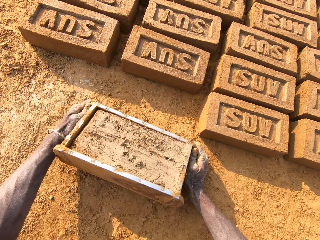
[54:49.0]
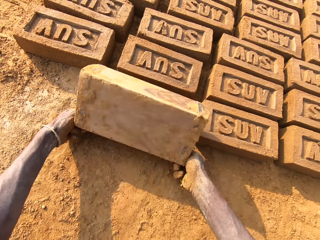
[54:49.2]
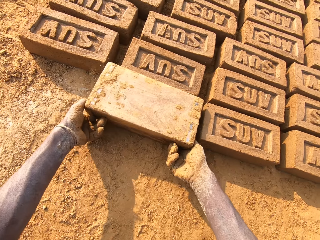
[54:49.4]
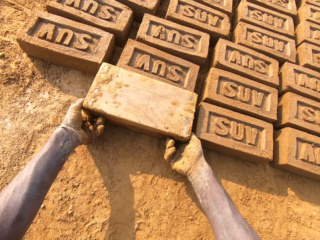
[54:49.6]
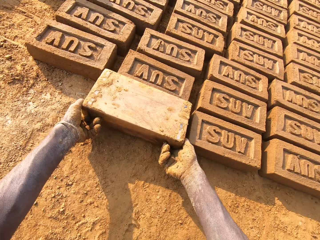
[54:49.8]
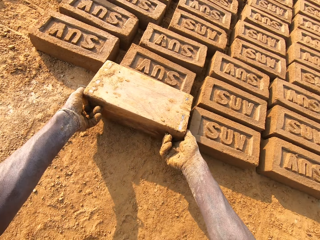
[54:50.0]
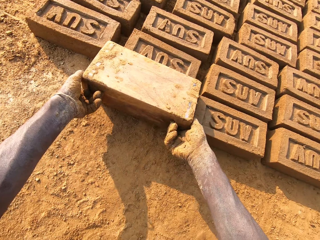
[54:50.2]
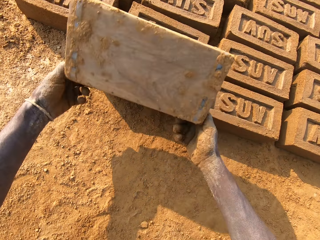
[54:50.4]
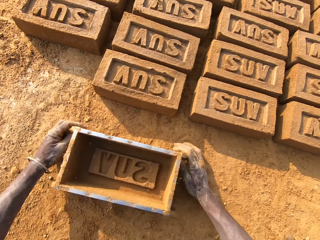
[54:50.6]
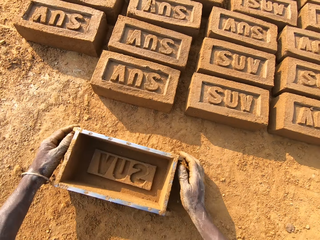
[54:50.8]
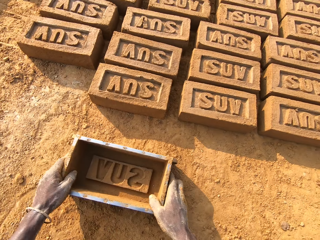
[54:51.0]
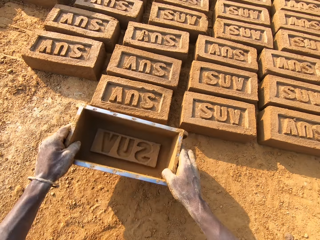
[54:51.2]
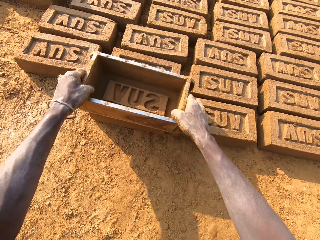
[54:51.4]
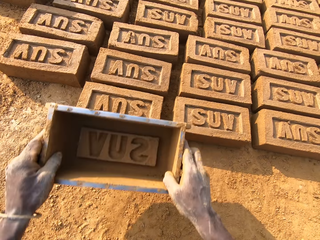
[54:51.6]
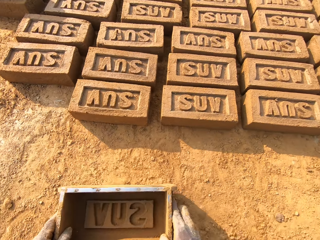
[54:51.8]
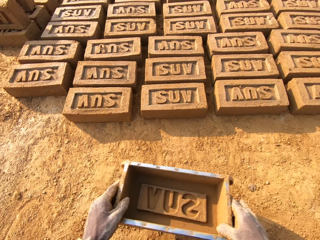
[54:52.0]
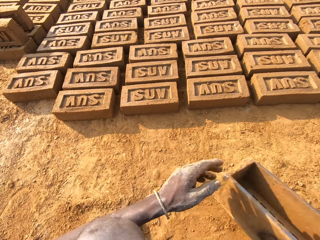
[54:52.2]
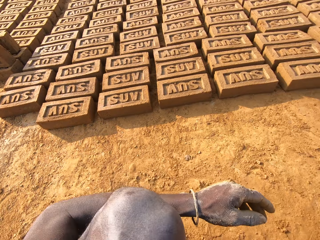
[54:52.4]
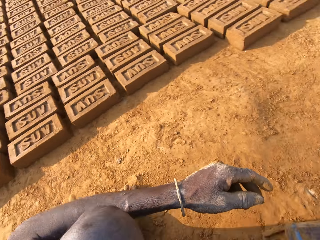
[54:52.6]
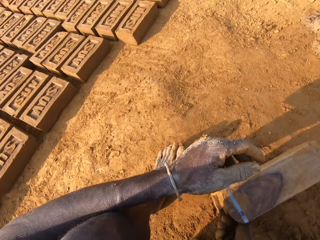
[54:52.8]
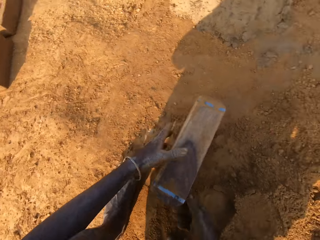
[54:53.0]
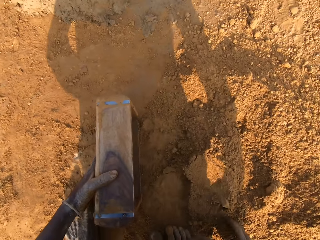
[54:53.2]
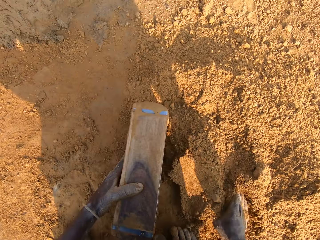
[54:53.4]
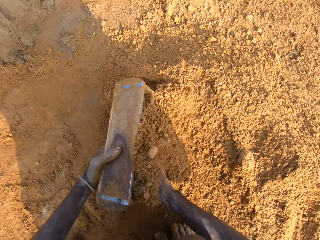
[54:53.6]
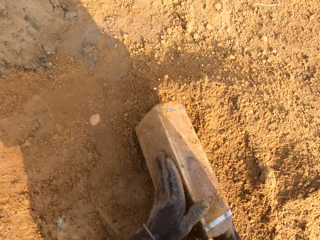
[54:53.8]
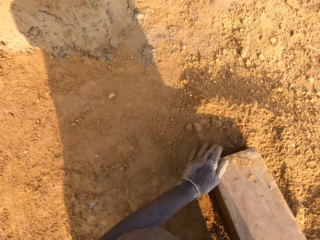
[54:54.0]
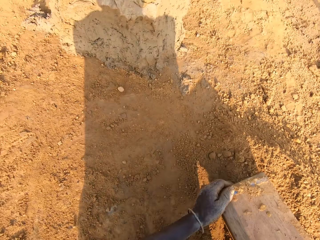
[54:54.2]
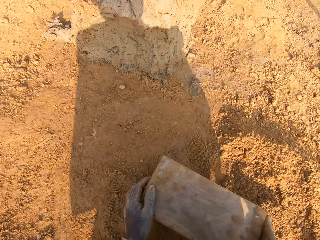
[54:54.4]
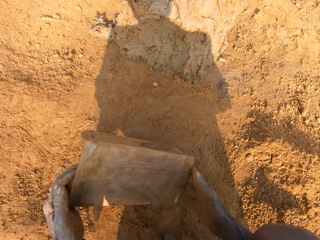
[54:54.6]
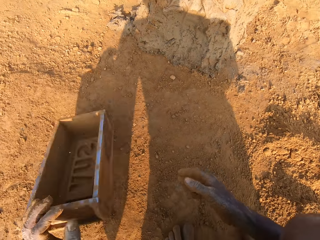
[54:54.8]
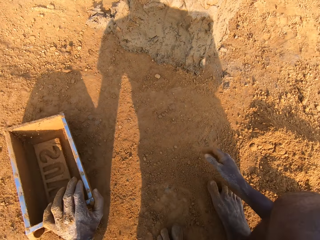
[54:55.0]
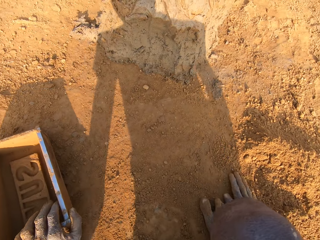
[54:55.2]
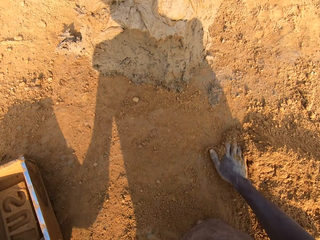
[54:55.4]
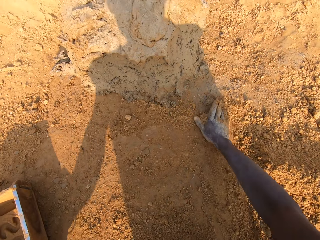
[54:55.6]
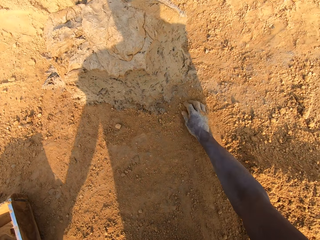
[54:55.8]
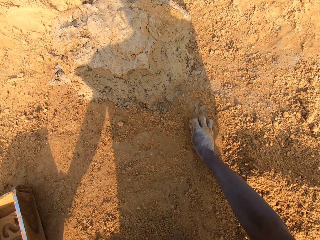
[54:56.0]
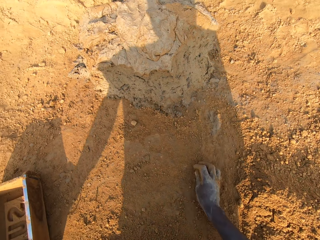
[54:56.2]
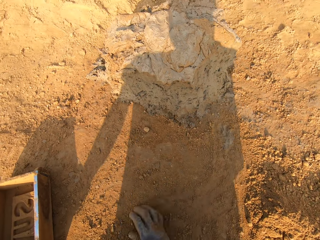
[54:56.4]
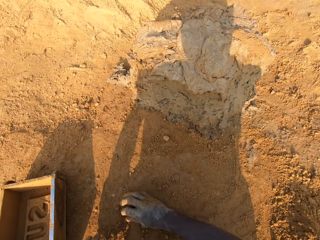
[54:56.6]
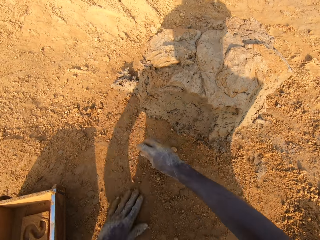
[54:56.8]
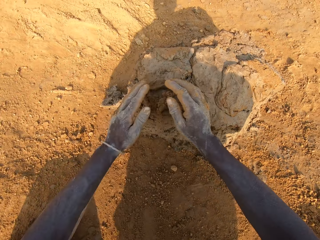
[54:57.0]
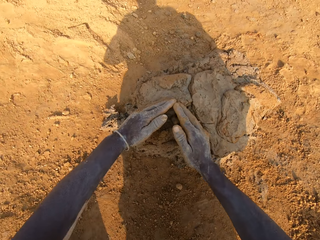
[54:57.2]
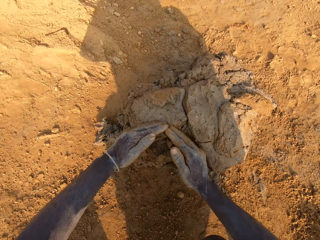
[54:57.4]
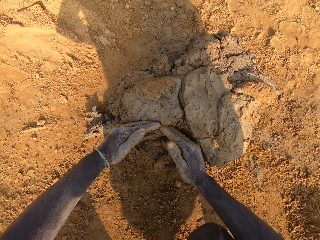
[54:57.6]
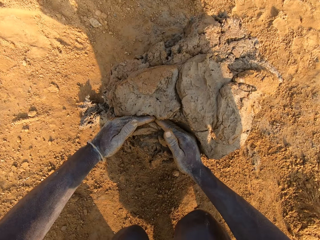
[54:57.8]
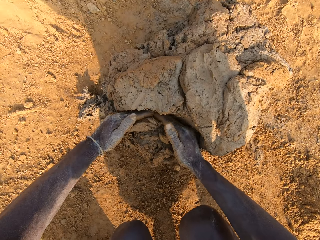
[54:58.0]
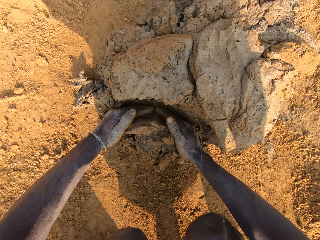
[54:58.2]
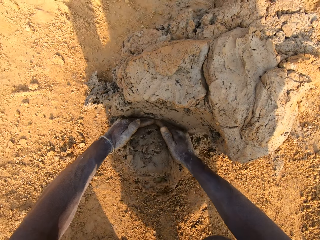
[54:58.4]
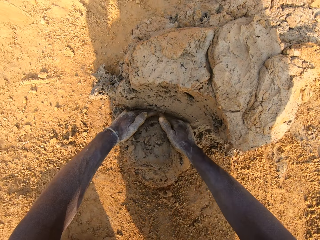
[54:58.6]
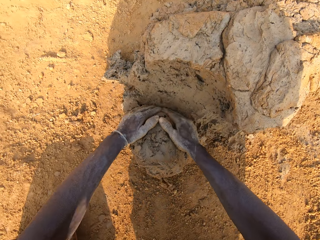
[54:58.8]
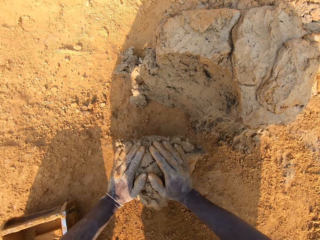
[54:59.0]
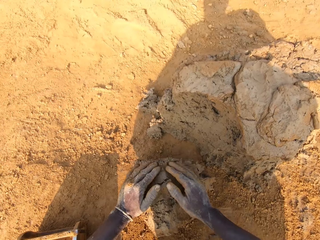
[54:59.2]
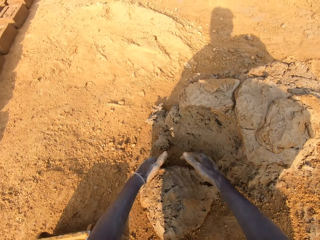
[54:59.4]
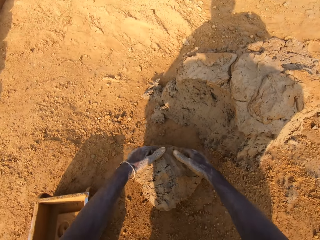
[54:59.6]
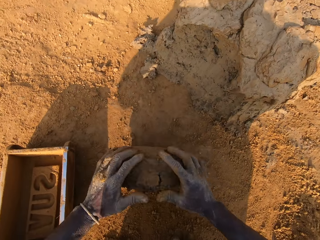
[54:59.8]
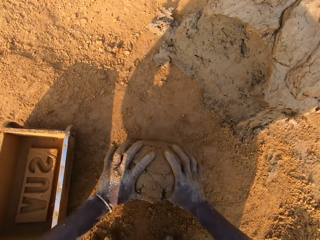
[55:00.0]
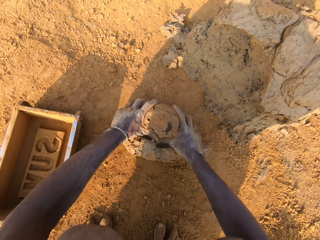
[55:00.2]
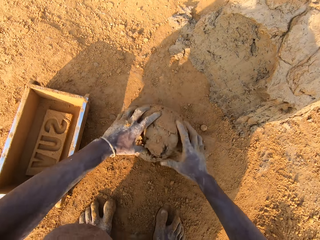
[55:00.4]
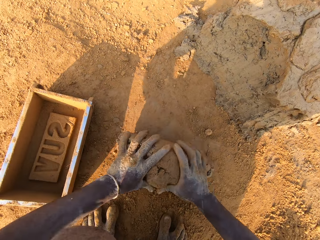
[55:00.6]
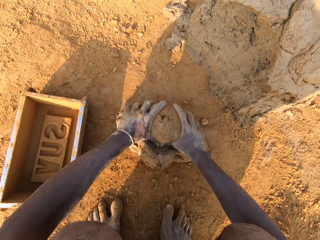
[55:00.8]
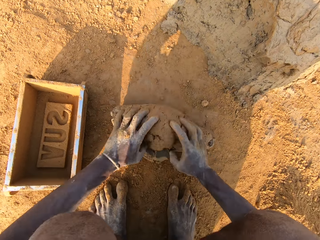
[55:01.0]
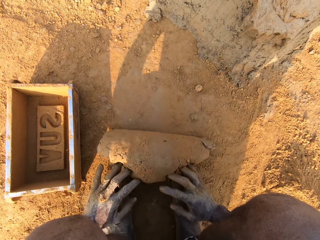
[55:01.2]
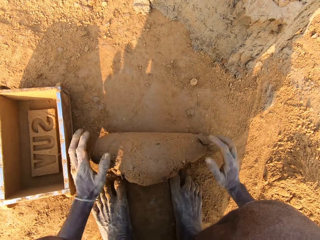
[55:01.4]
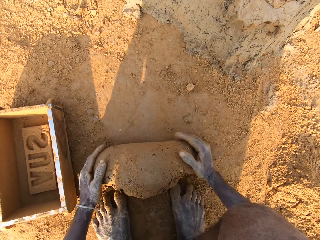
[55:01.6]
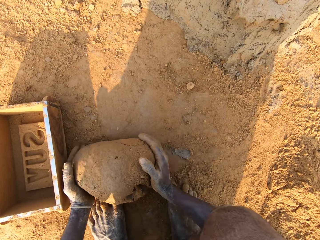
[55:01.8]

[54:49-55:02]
The camera wearer puts the brick mold on the ground. He flips the brick mold upside down. He makes the brick with the brick mold. He removes the brick mold from the brick. He puts the brick mold on the ground and picks up the brick mold on the ground. He taps the brick with the brick mold in his hands. He moves to the sandy area. He packs sand or soil into the brick mold. He adjusts the brick mold with his left hand. He loads the mortar into the brick mold. He scrapes the mortar from the brick mold with his hands. He drops the portion of mortar in his hands on the heap of mortar. He pours the sand in the brick mold on the ground. He puts the brick mold on the ground. He slides his hands on the ground. He moves the soil on the ground with his right hand. He cuts out a portion of mortar from the heap of mortar with his hands. He molds the mortar on the ground with his hands.

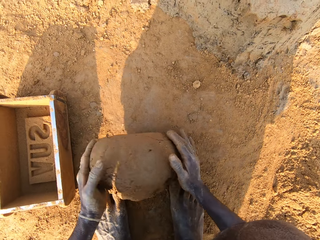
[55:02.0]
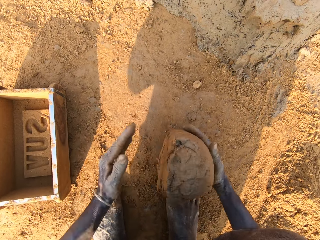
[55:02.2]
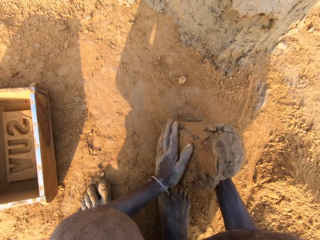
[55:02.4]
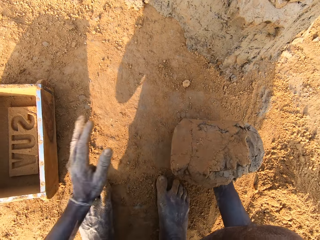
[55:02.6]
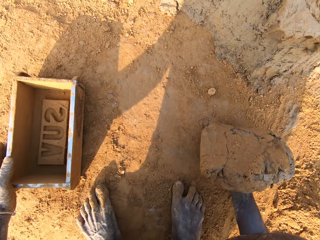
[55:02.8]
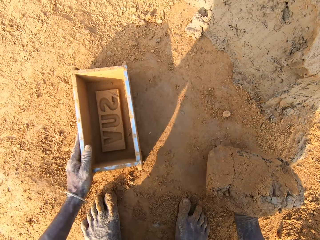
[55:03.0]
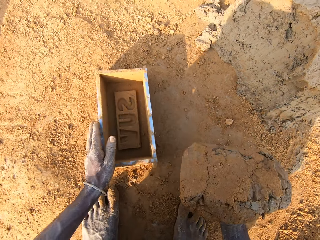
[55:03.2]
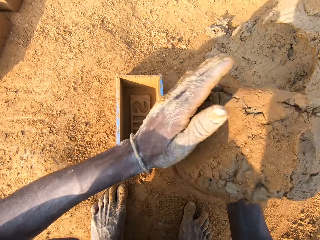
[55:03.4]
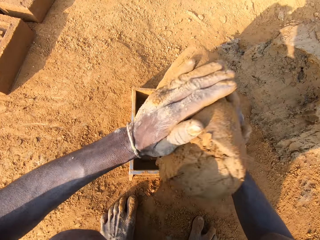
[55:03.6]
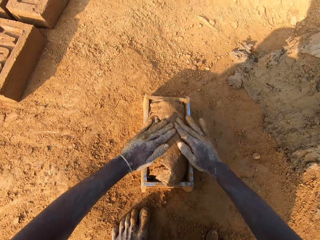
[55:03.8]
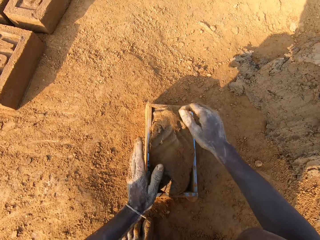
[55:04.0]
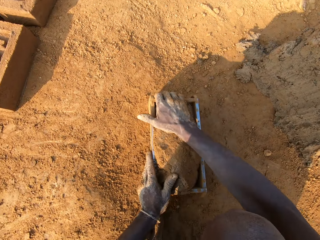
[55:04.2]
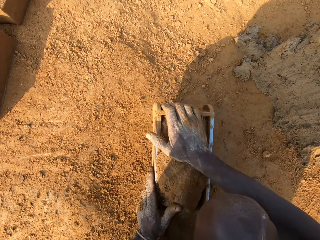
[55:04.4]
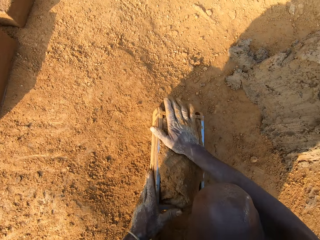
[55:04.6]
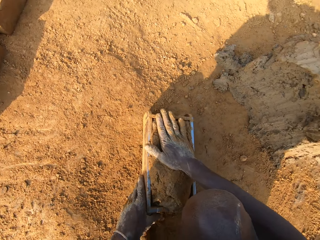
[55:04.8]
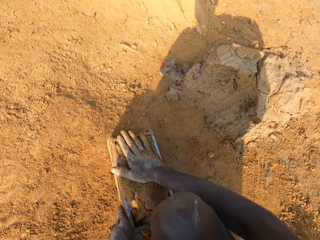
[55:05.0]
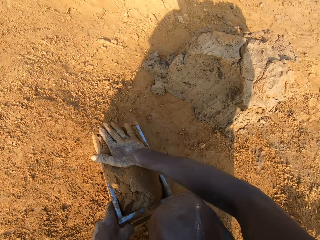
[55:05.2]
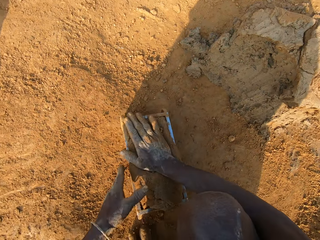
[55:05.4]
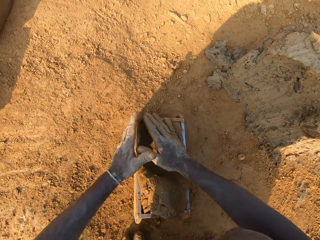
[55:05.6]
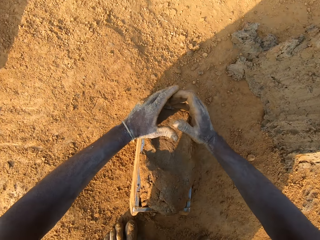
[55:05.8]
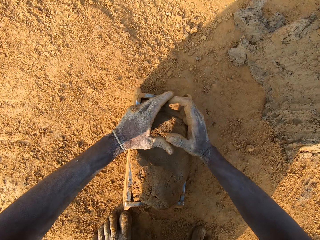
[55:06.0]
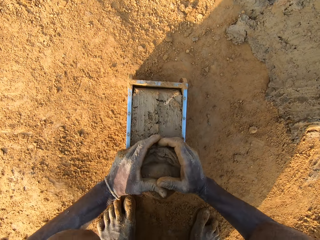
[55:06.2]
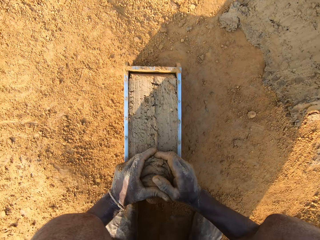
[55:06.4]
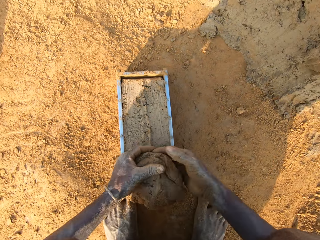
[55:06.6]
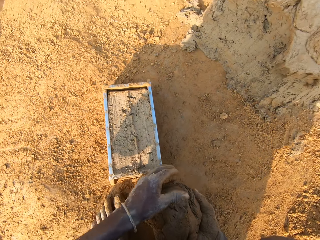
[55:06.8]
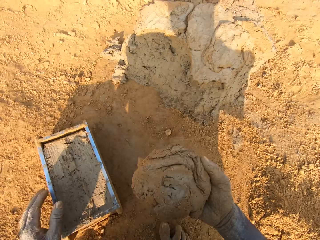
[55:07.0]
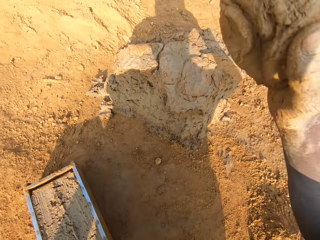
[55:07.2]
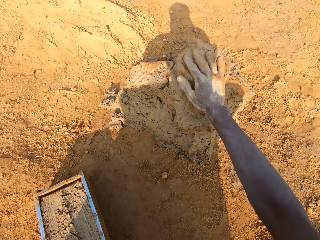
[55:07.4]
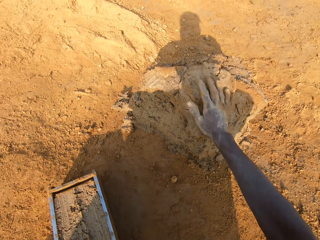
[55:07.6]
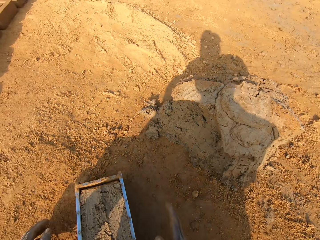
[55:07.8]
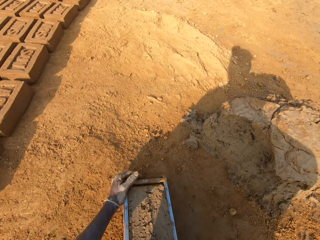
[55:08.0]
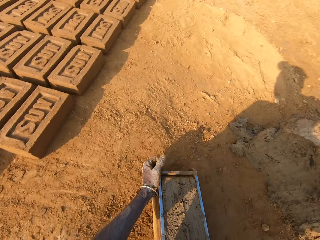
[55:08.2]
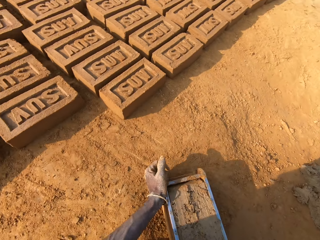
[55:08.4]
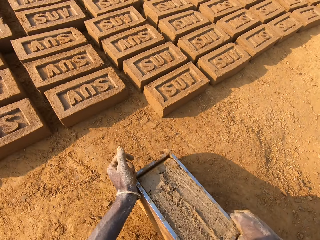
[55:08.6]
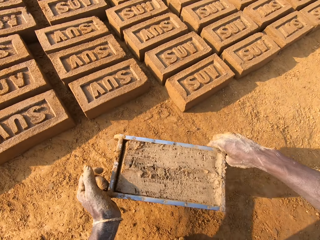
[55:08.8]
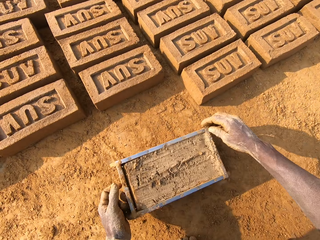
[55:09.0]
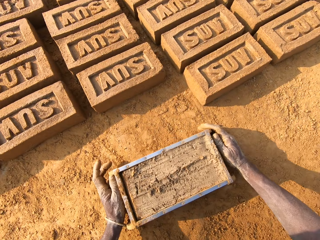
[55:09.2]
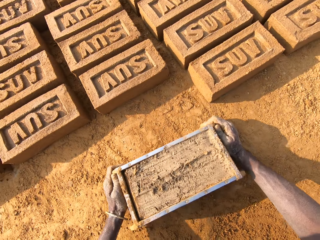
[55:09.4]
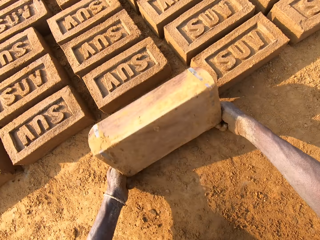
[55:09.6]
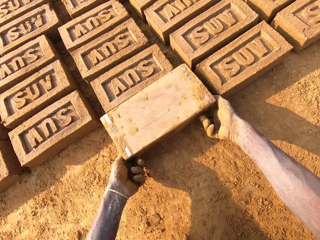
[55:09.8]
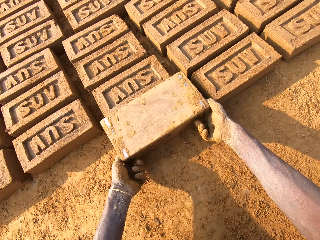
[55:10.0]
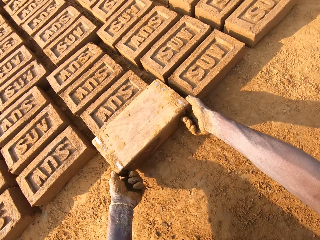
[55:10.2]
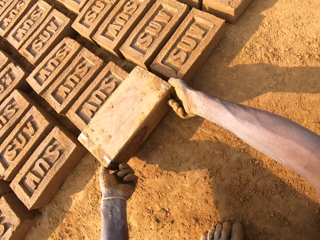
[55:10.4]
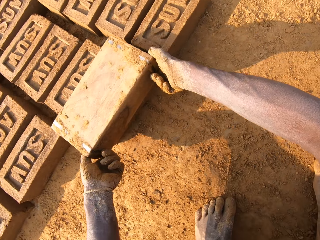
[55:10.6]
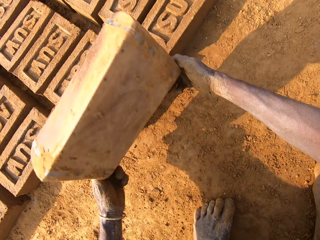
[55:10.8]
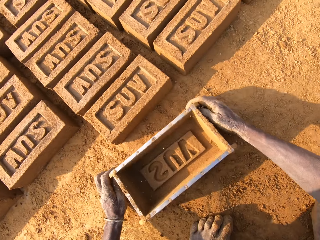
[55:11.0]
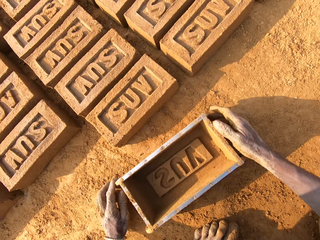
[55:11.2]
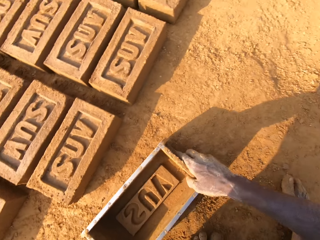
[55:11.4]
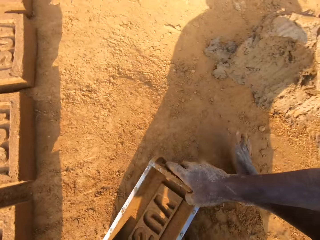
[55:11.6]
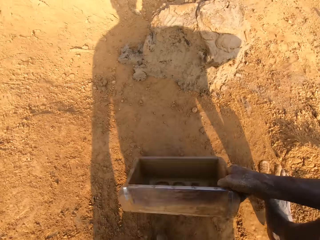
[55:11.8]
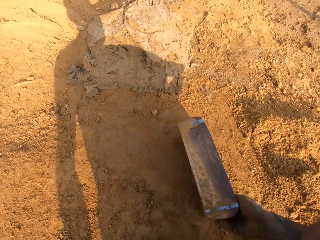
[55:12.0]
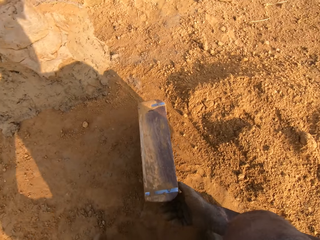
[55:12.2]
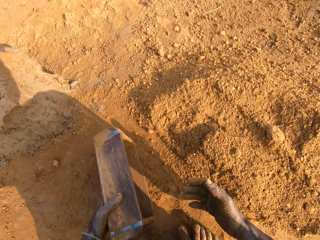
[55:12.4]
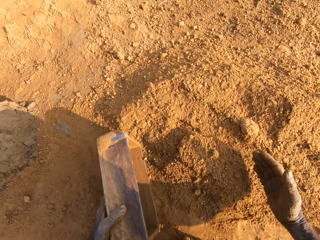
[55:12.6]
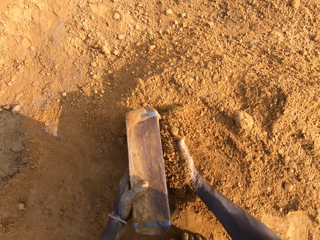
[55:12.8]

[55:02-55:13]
The camera wearer adjusts the brick mold with his left hand. He picks up the brick mold on the ground. He loads the mortar into the brick mold. He scrapes the mortar from the brick mold with his hands. He drops the portion of mortar in his hands on the heap of mortar. He picks up the brick mold on the ground. He moves the brick mold closer to the bricks aligned on the ground. He puts the brick mold on the ground. He flips the brick mold upside down. He makes a brick with the brick mold. He removes the brick mold from the brick. He moves to the sandy area.
